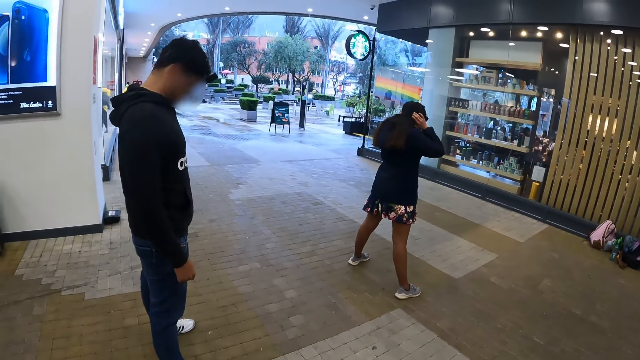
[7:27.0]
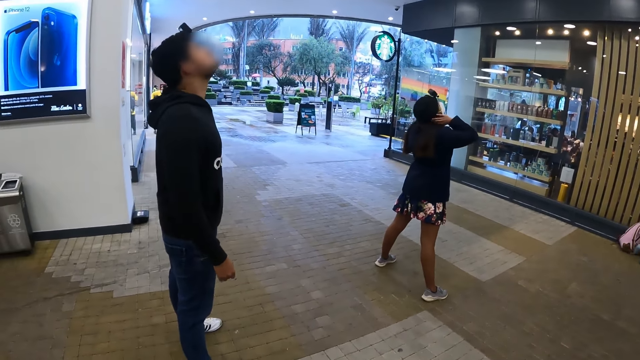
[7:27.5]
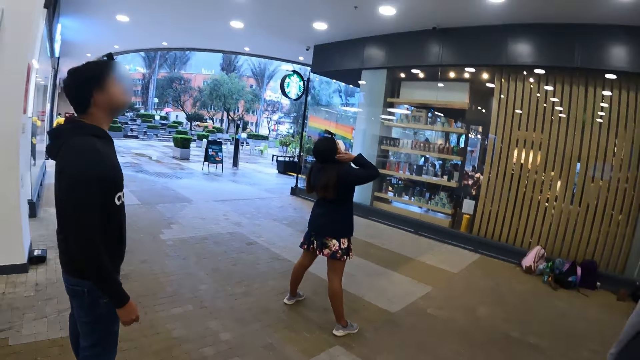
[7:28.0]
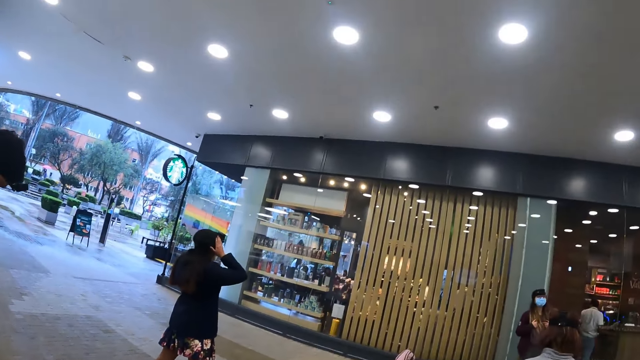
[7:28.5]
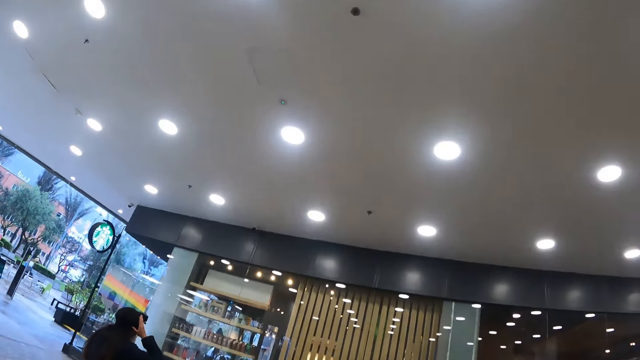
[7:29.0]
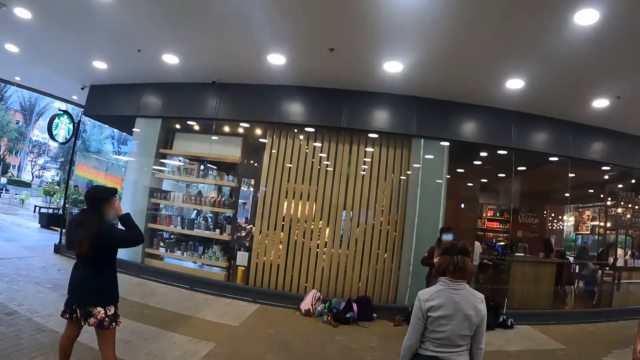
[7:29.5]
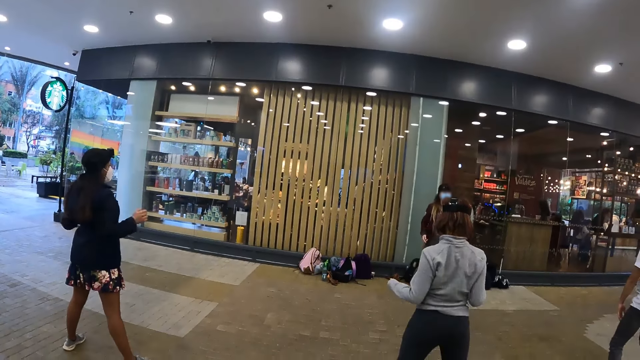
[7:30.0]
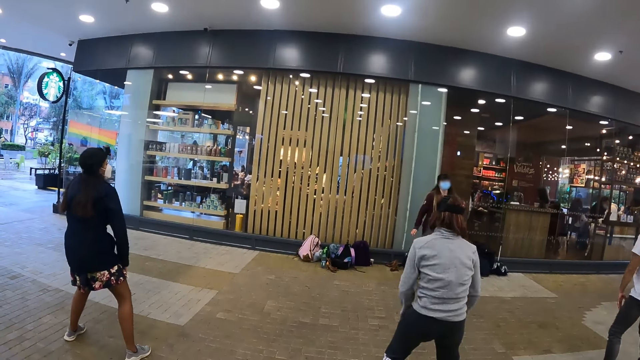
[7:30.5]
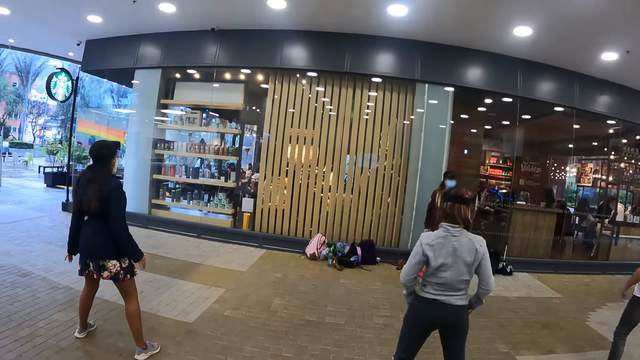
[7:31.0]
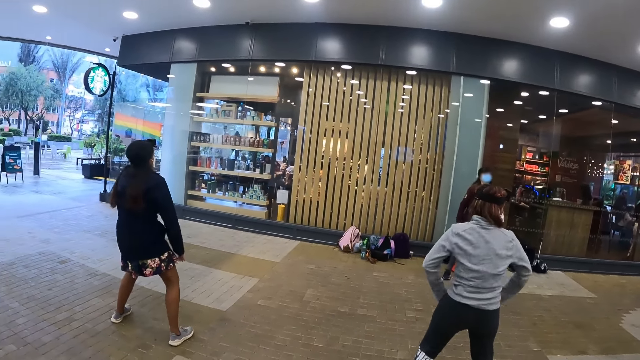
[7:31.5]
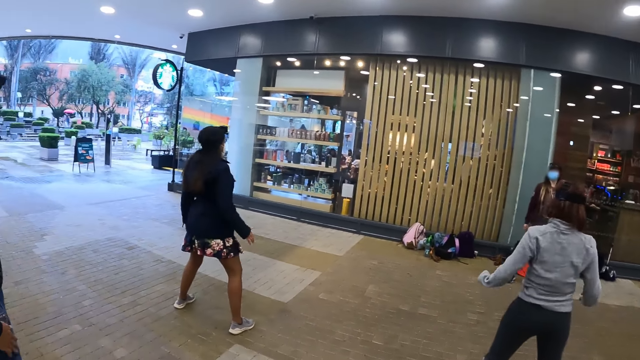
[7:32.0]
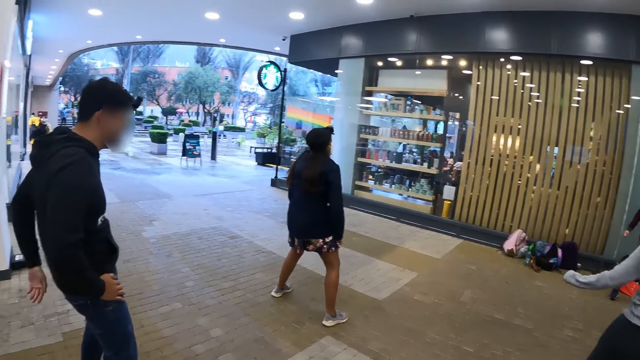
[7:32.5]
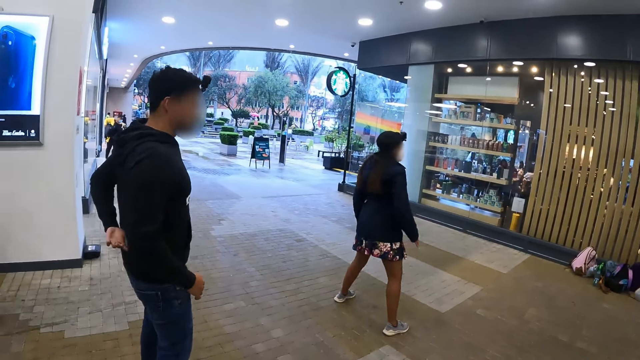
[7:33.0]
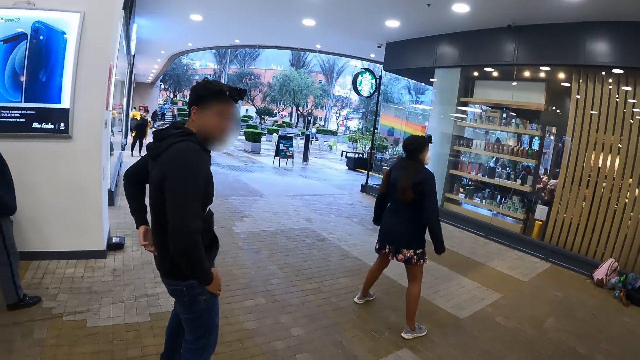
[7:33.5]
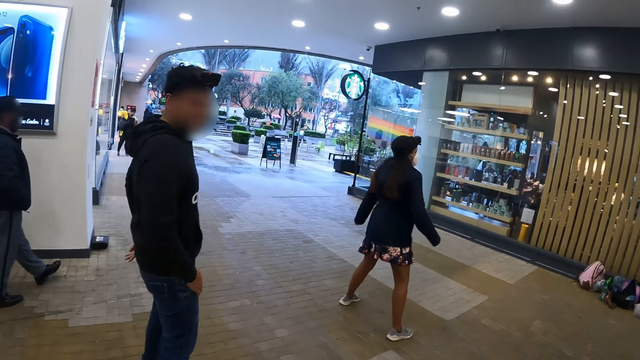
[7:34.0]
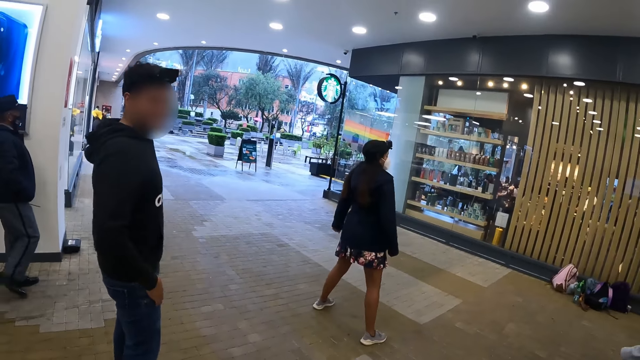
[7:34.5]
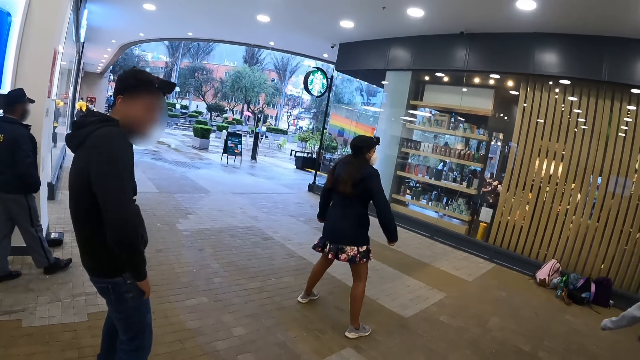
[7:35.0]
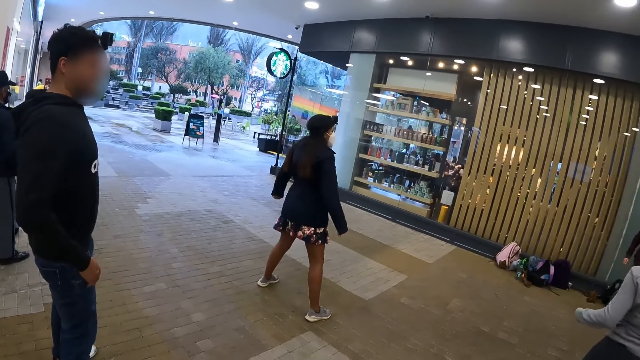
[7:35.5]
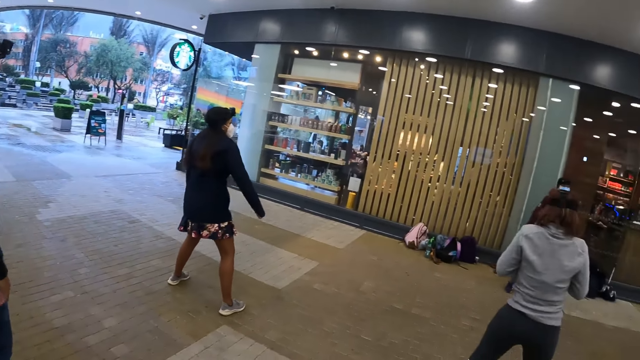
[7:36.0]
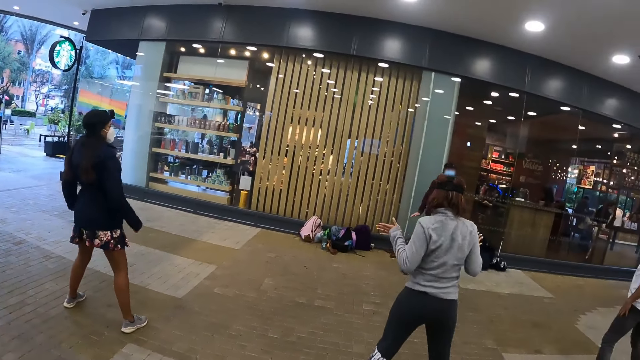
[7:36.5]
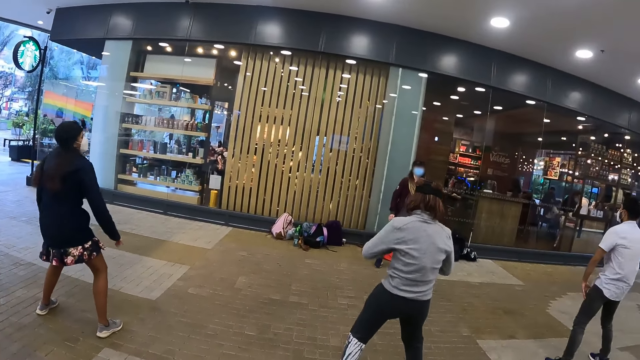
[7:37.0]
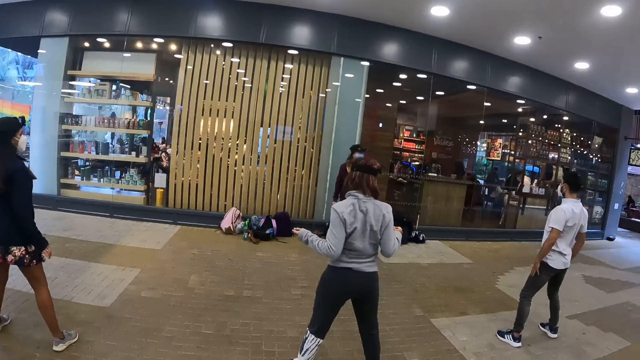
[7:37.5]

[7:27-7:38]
The camera wearer looks at the women dance. The man stretches the back.

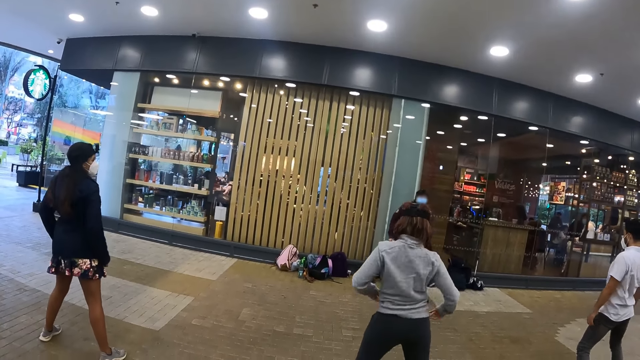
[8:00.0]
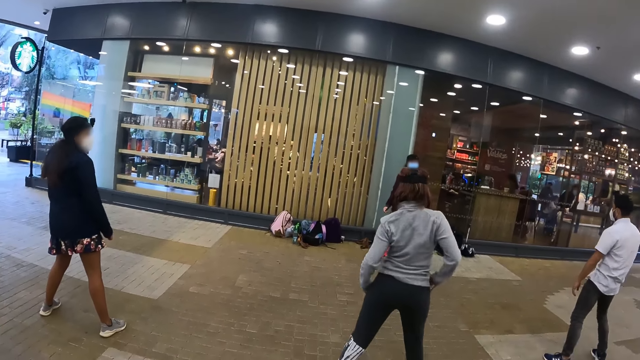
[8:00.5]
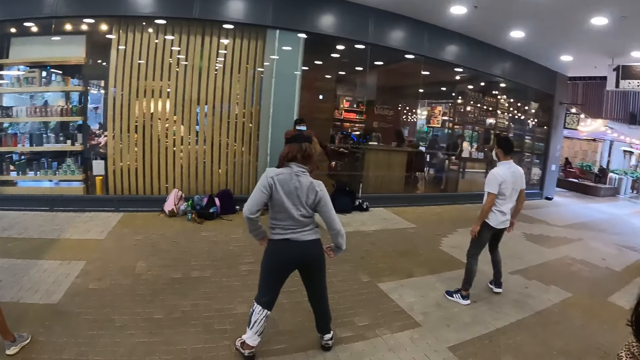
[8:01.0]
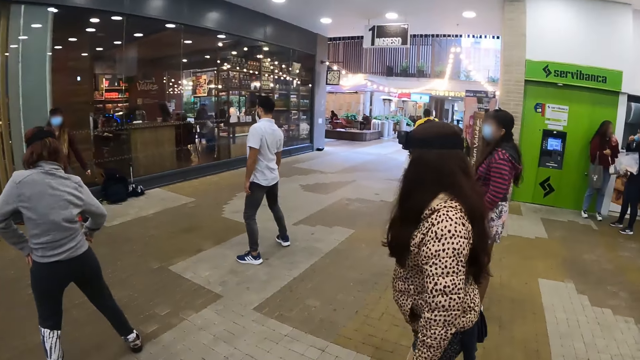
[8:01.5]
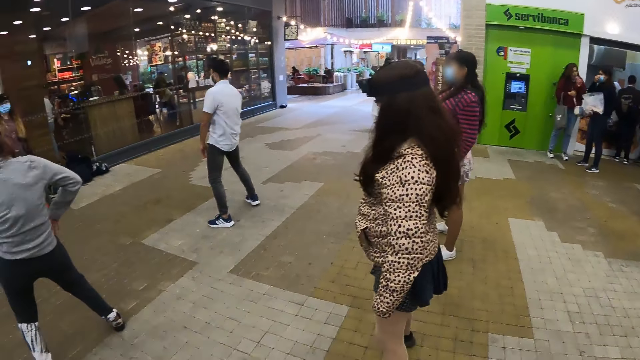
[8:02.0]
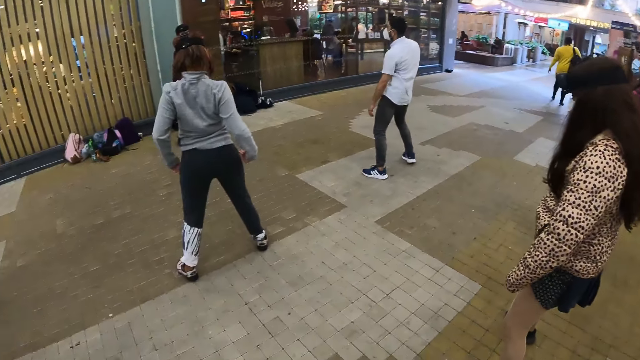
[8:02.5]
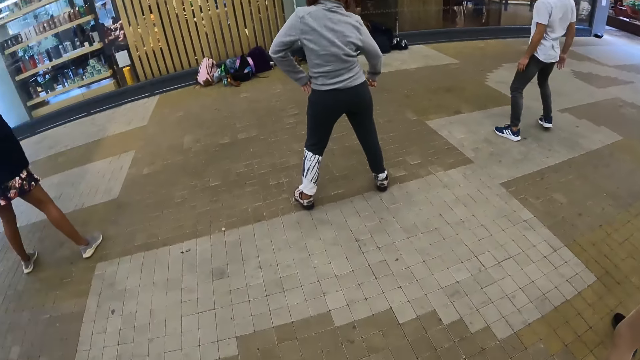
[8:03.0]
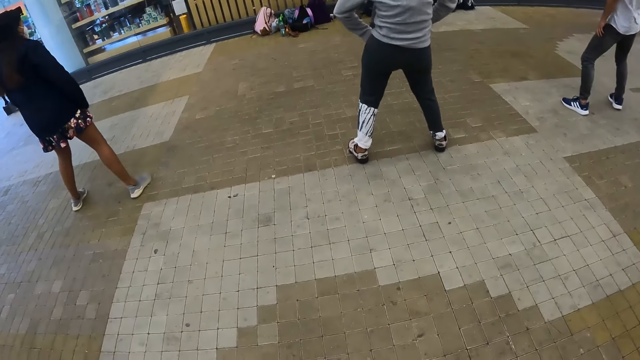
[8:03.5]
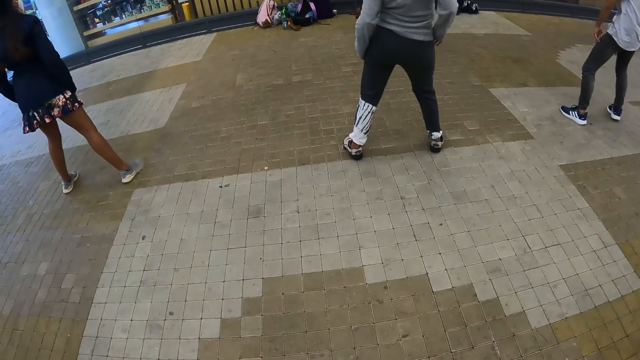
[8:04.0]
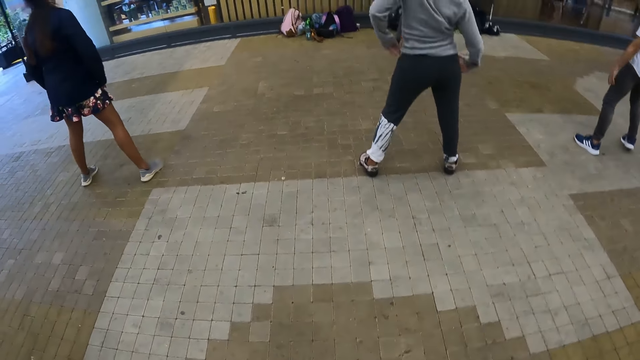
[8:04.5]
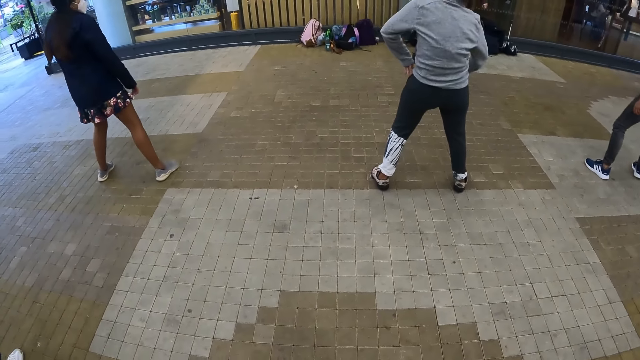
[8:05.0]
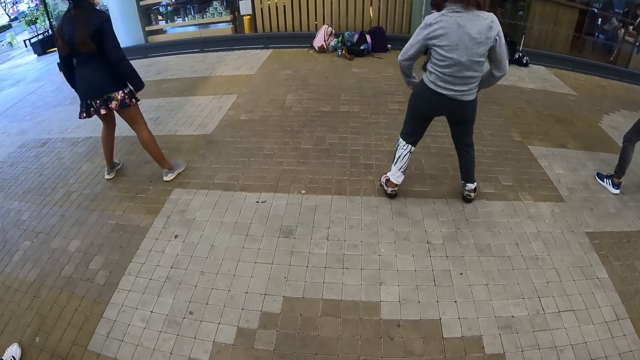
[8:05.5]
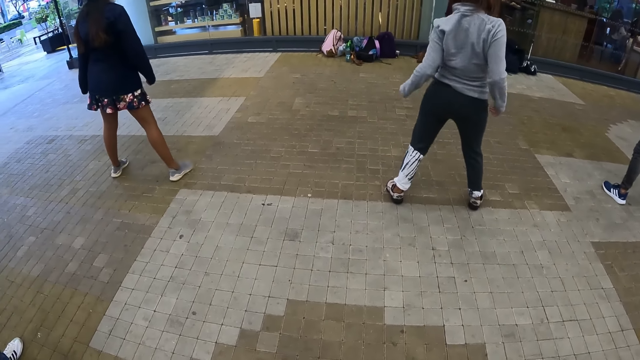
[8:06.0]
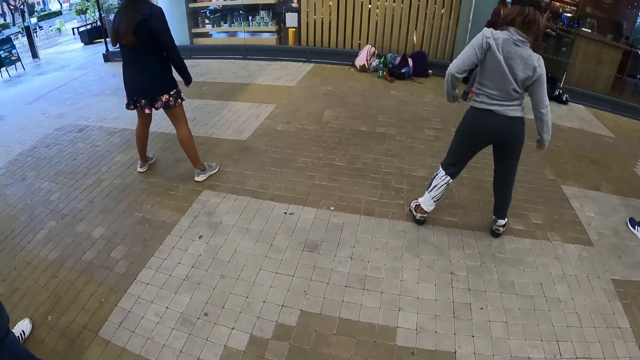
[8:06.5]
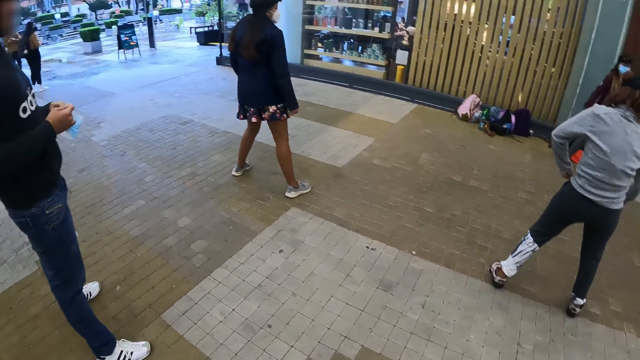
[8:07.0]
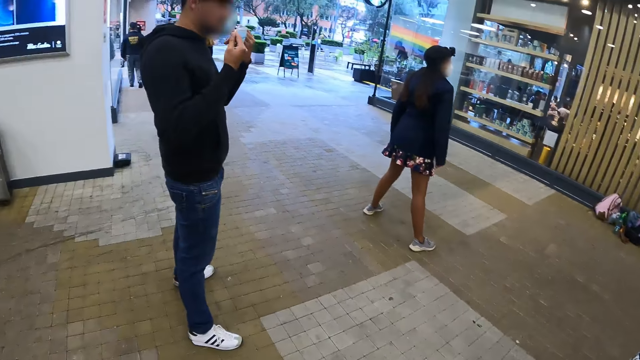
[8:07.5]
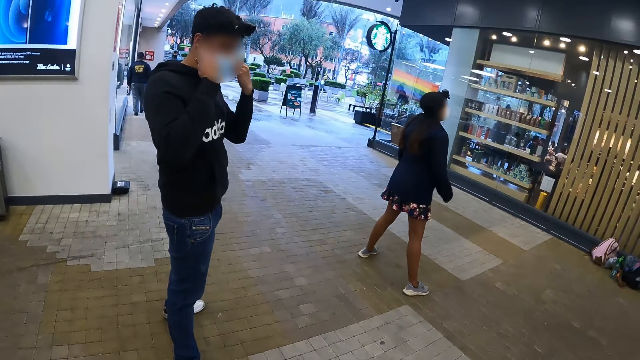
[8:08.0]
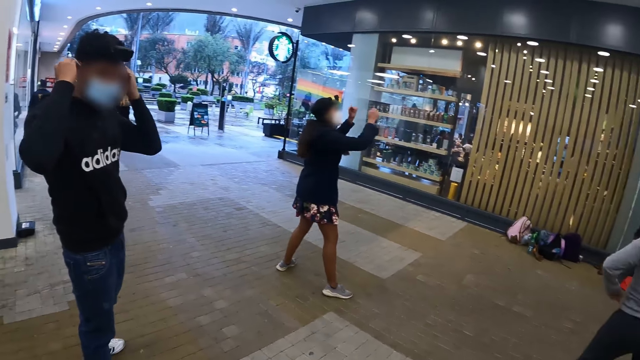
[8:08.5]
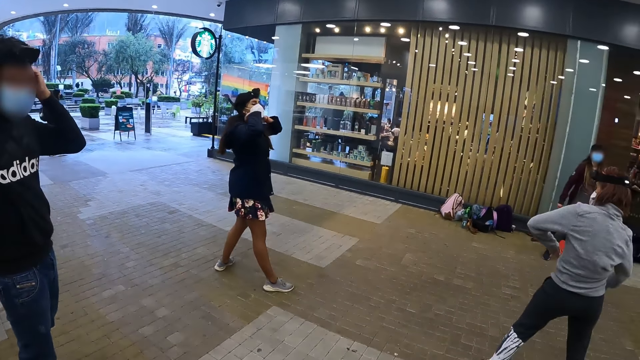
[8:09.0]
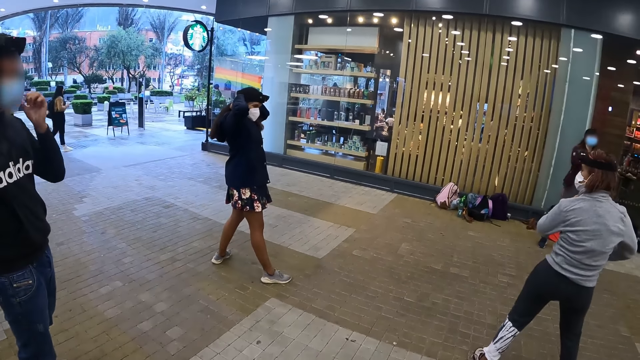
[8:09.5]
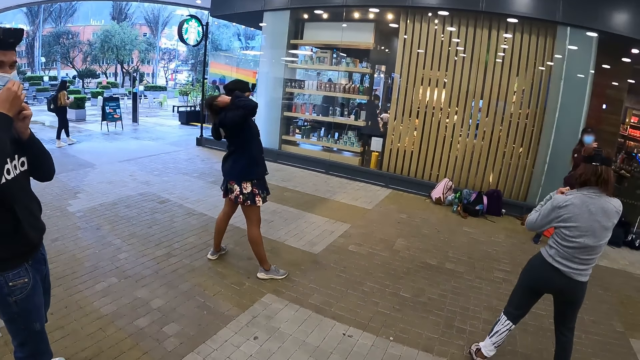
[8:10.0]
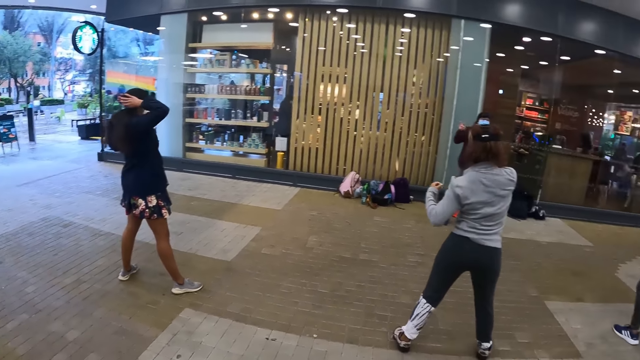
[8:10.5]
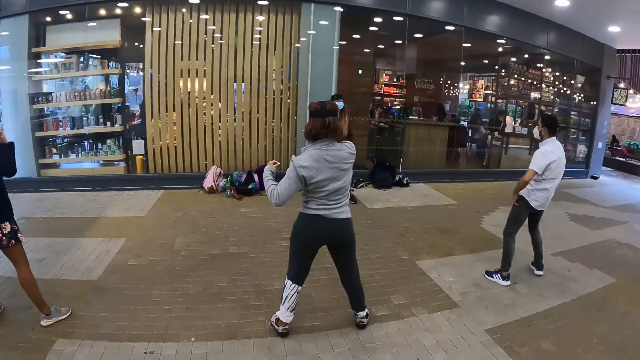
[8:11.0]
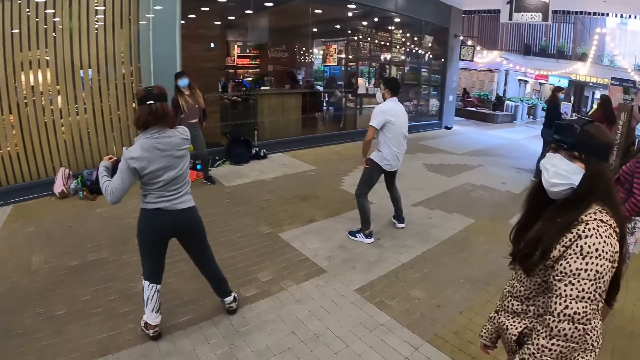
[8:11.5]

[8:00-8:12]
The camera wearer stares around. A man wears the mask.
